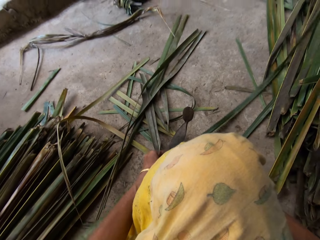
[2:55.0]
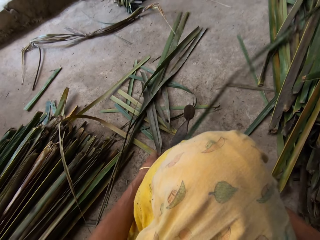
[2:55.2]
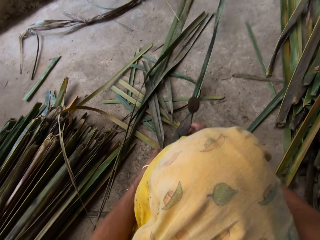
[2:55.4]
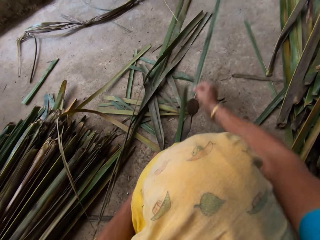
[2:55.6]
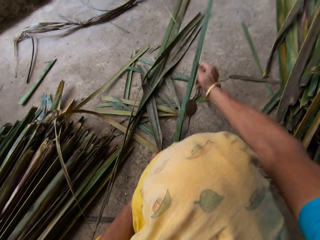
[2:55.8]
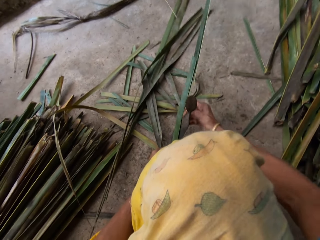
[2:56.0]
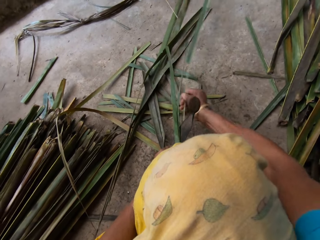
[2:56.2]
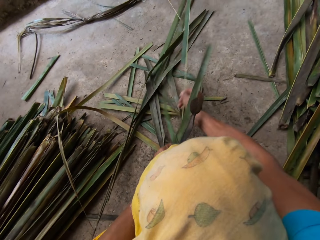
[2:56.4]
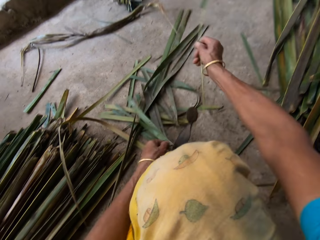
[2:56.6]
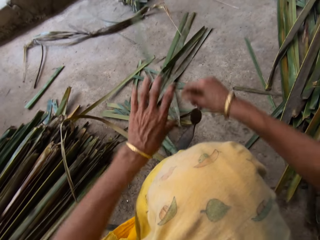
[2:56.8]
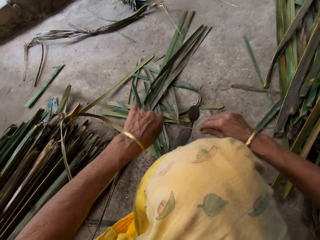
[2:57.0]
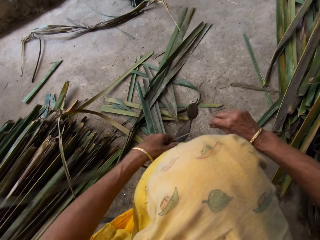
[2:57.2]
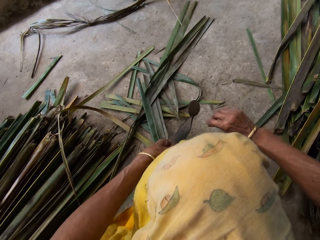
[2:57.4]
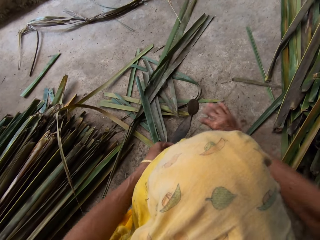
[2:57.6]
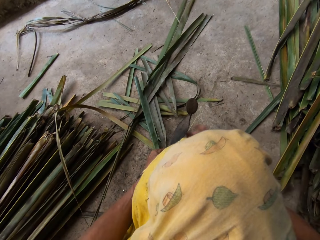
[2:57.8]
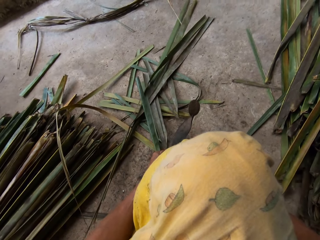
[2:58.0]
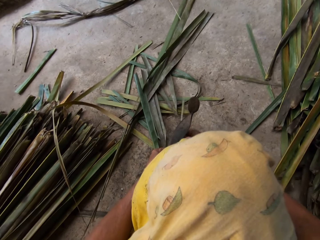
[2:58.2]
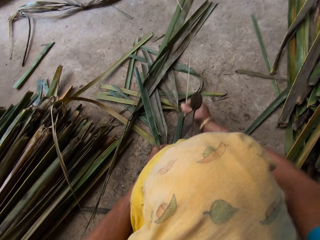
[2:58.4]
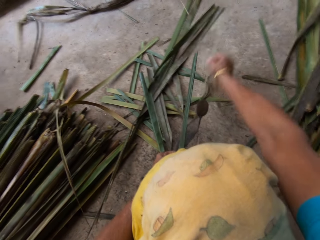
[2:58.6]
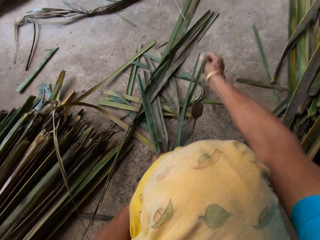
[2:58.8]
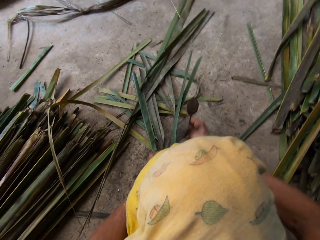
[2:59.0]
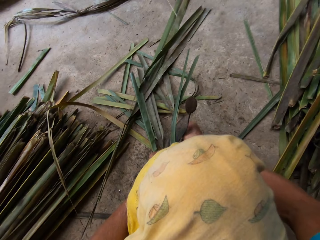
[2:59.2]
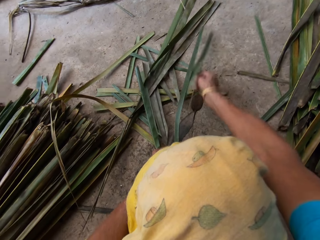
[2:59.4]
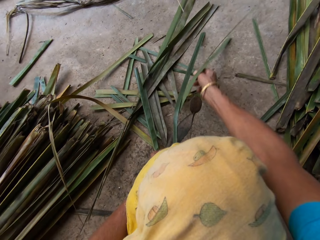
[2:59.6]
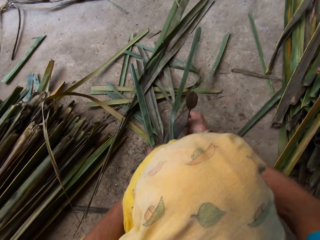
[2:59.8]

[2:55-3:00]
The camera wearer ties with a cutting object. They lift the Napier grass and cut the Napier grass on something.

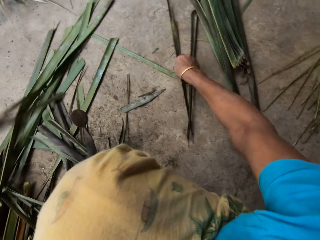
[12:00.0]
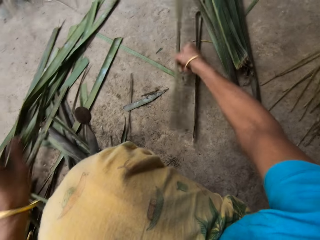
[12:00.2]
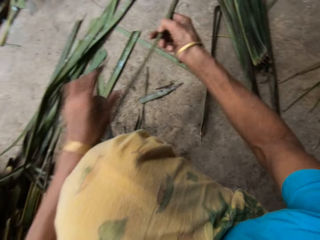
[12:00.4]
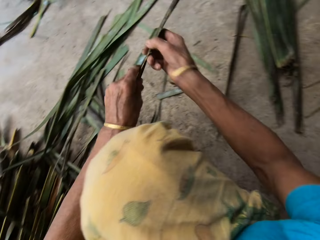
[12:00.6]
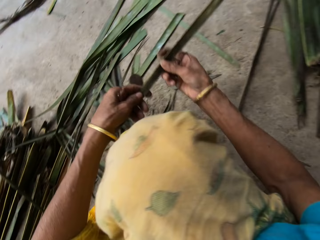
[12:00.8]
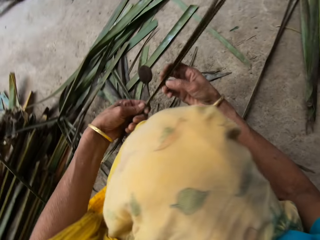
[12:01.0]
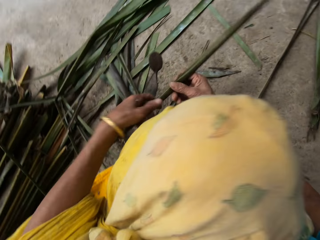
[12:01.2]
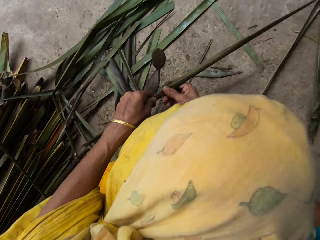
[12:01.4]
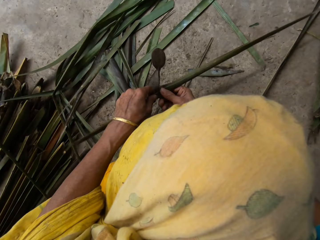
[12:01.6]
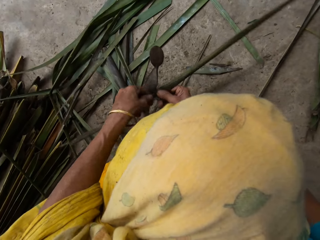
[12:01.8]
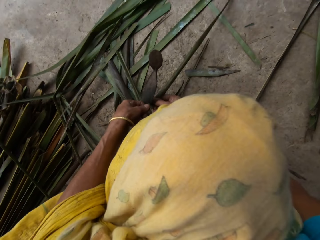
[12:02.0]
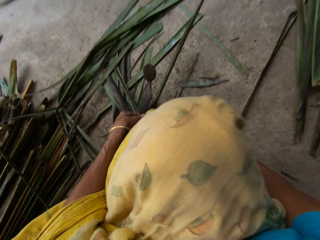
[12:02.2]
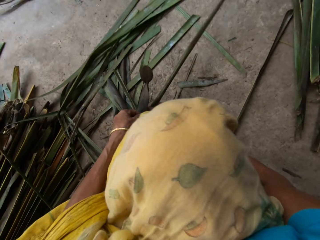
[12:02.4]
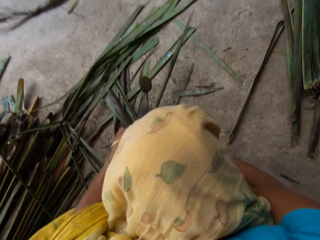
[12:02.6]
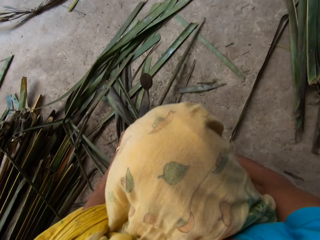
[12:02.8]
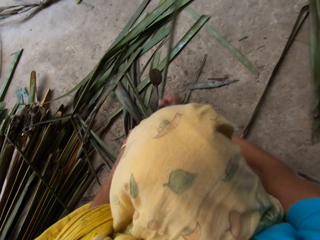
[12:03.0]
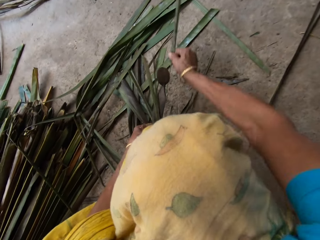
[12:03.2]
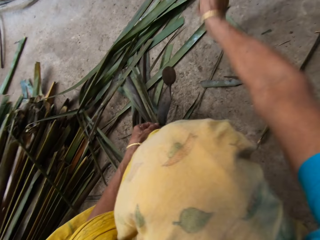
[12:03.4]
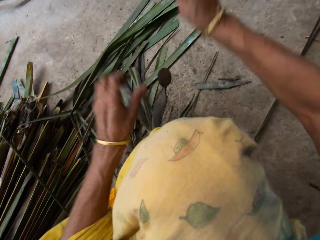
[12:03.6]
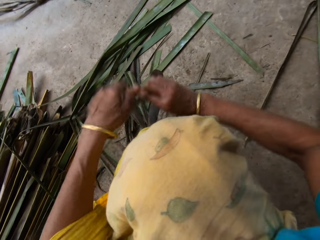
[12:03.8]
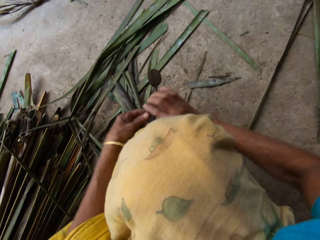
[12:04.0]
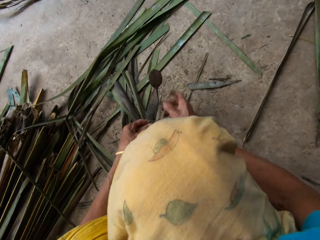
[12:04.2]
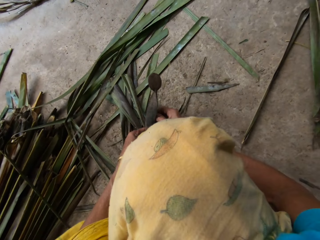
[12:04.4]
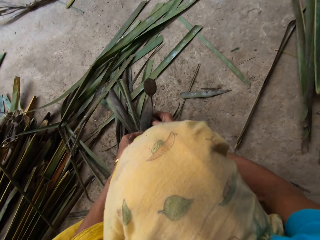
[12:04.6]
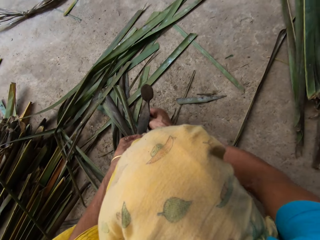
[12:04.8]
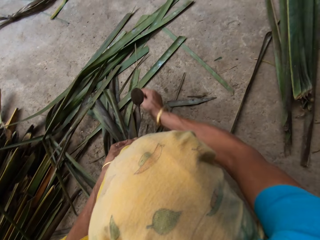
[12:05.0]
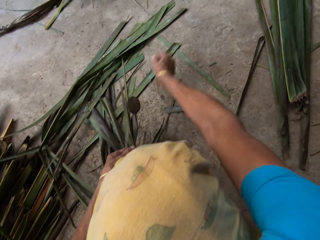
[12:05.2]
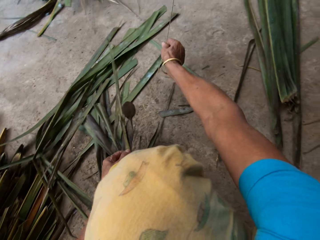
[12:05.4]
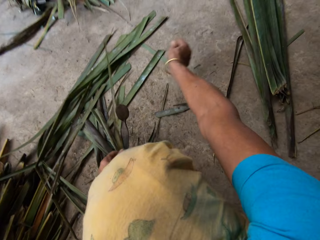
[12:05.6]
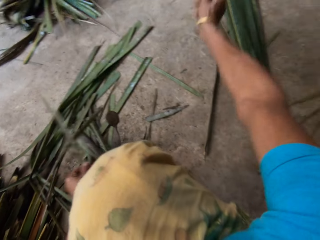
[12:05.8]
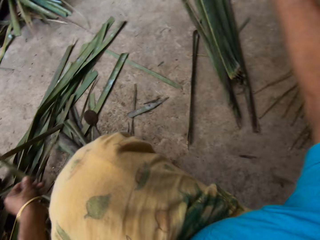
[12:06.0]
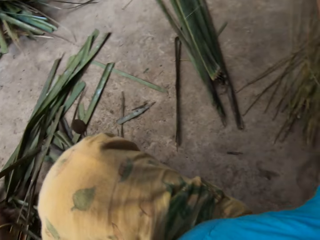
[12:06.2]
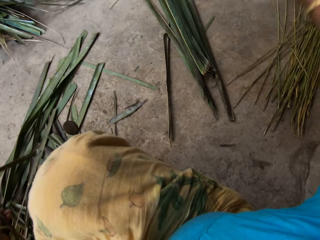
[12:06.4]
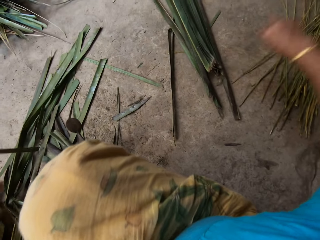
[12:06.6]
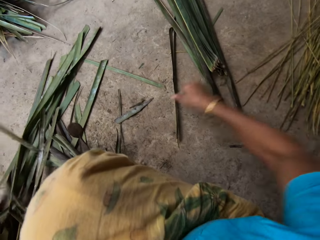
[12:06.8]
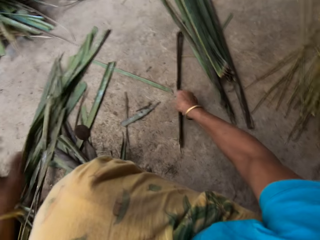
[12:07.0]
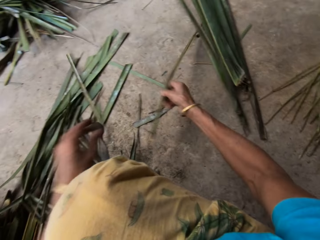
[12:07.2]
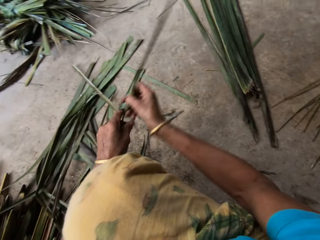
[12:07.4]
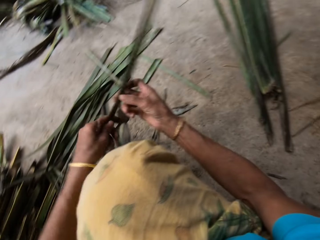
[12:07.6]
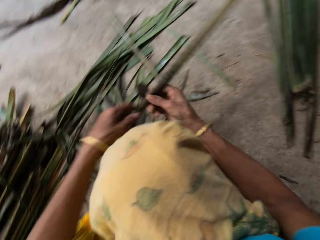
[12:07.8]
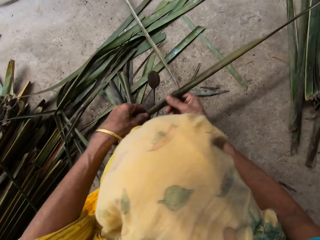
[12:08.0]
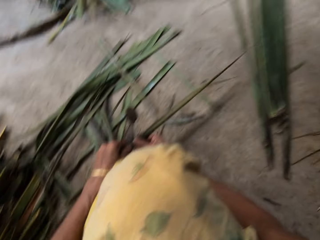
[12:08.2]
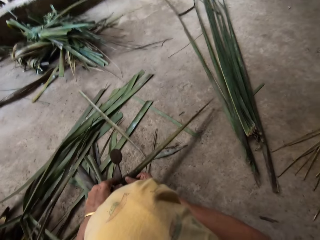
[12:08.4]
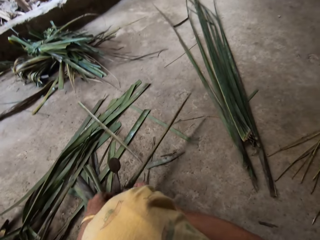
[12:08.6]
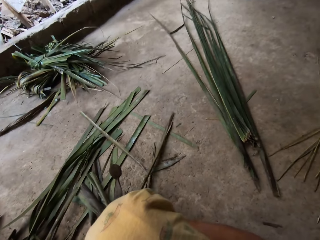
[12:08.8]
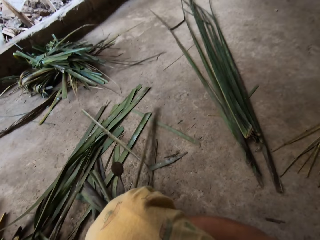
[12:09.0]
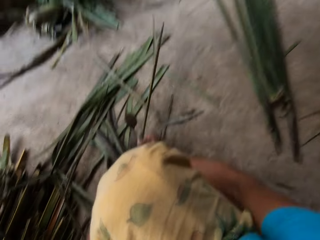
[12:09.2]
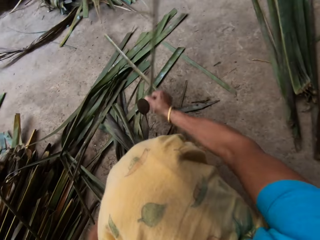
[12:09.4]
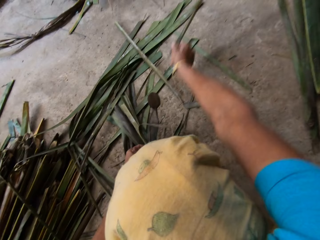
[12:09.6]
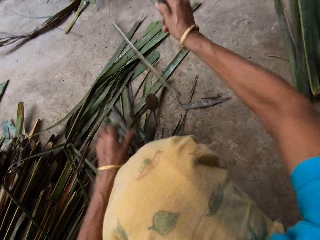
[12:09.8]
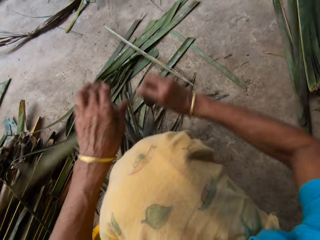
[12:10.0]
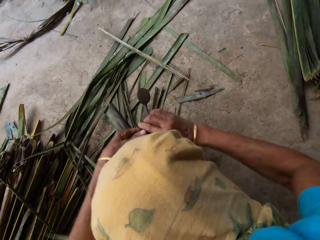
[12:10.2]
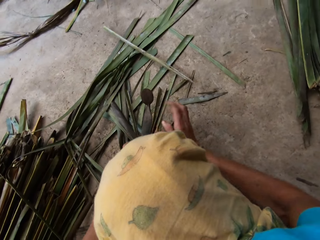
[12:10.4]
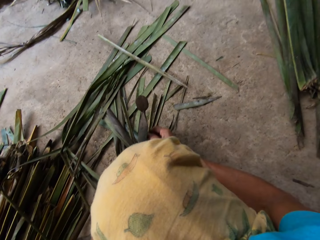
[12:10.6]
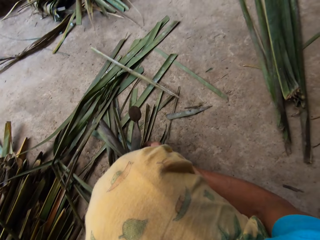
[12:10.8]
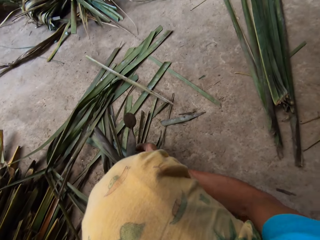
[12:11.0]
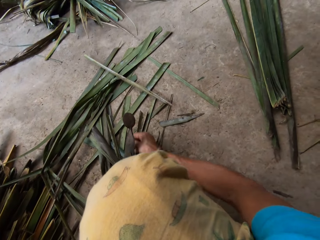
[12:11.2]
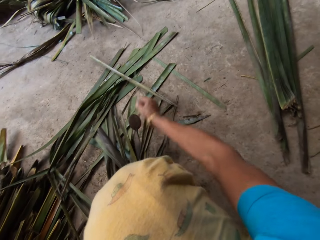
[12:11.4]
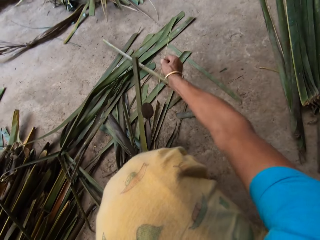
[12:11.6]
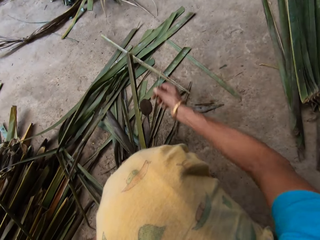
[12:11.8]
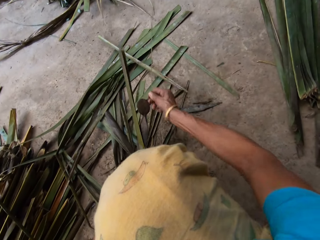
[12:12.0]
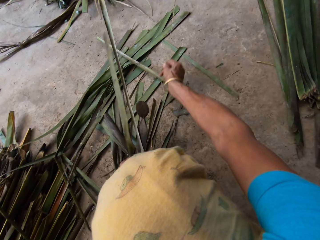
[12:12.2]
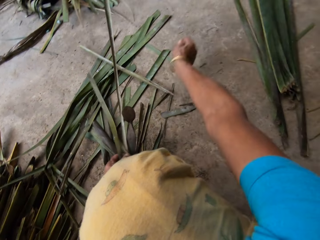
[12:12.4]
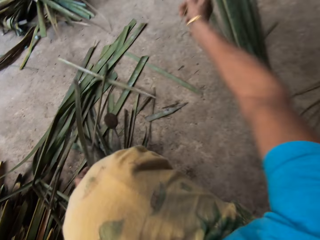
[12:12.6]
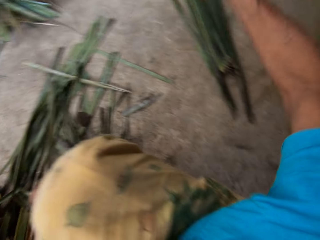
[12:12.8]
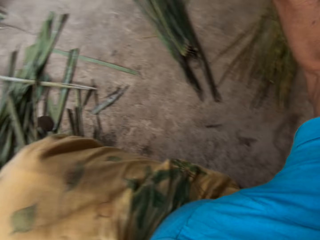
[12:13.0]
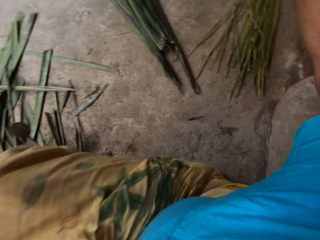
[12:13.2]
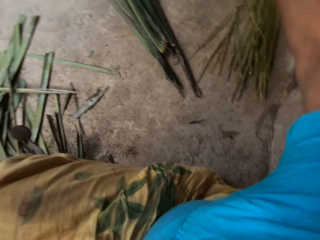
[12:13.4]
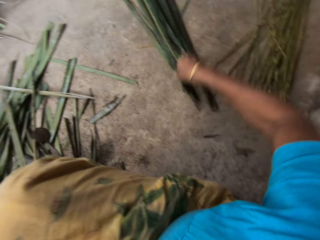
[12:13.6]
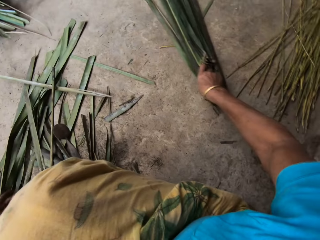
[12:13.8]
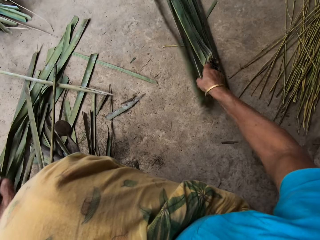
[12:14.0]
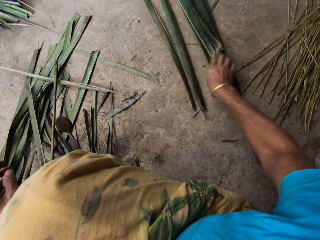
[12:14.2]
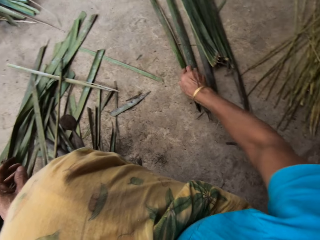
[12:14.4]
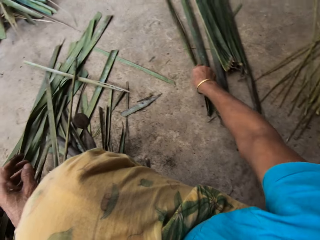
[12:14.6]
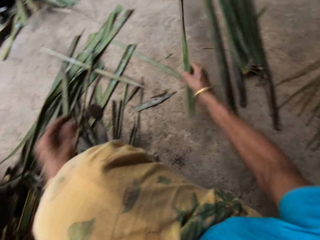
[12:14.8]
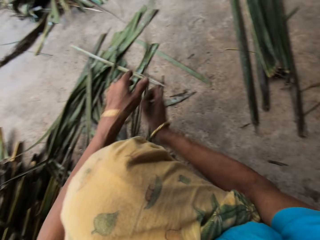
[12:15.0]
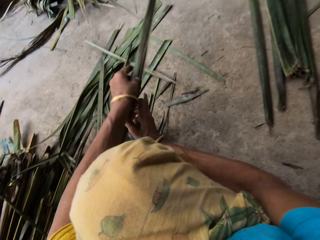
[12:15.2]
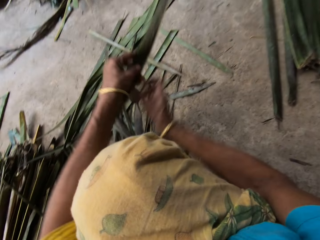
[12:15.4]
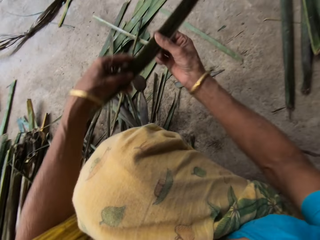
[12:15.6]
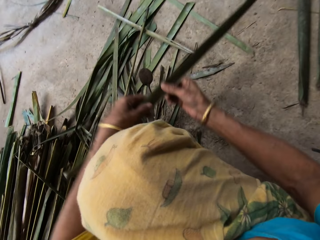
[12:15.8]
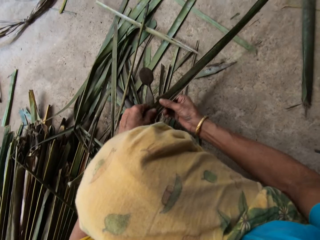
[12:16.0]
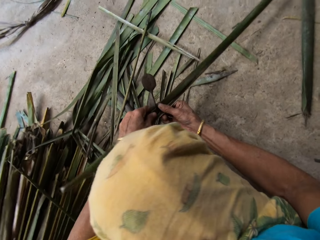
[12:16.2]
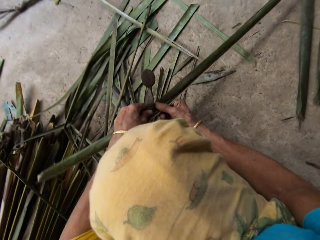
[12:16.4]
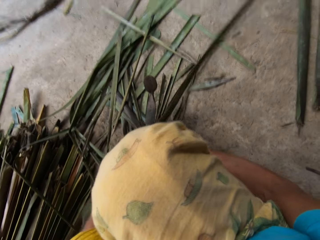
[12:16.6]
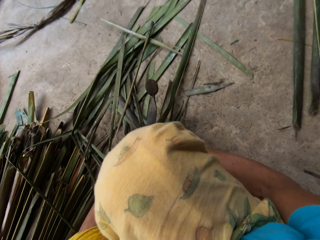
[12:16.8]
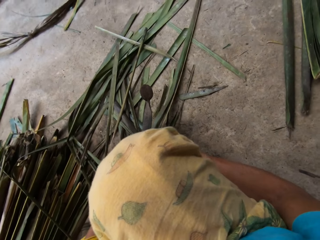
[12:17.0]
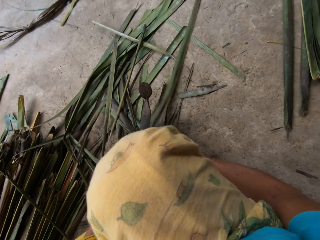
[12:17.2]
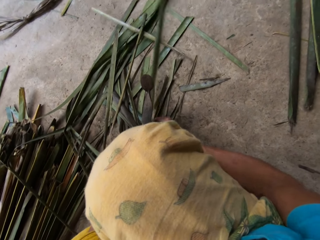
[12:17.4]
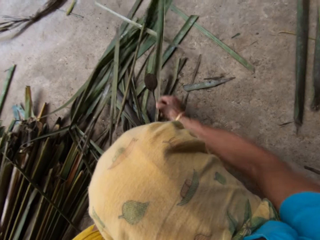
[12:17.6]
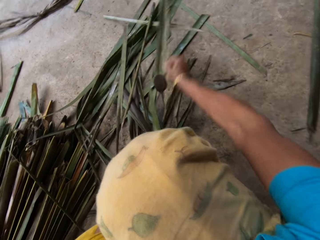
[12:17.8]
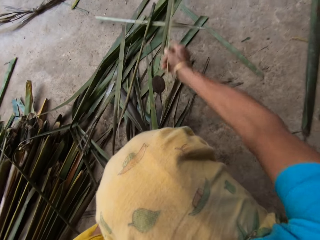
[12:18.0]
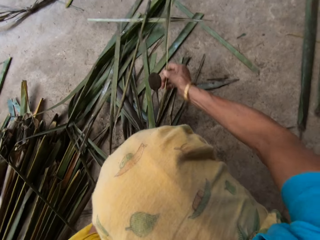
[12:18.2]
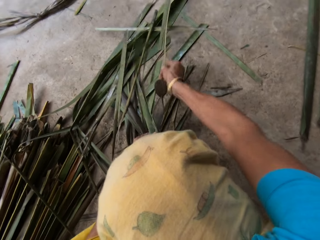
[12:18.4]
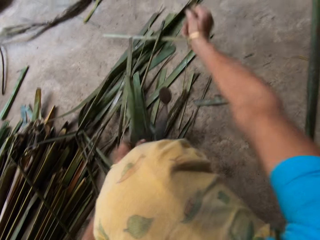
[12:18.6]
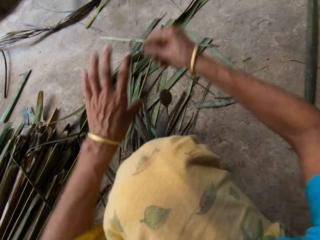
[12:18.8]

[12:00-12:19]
The camera wearer lifts the Napier grass or papyrus reed. They hold with both hands. They cut the Napier grass on something. They tear the papyrus reed with a cutting object. They lift the Napier grass and cut the Napier grass on something. They lift the Napier grass. They drop the papyrus reed on the floor. They pick the papyrus reed from the floor. They hold with both hands. They lift the Napier grass, move the Napier grass and cut the Napier grass on something. They tear the papyrus reed with the cutting object. They lift the Napier grass and cut the Napier grass on something. They lift the Napier grass and move the right hand. They drop the papyrus reed on the floor. They pick the papyrus reed from the floor. They hold with both hands. They lift the Napier grass, move the Napier grass and cut the Napier grass on something. They tear the papyrus reed with the cutting object.
